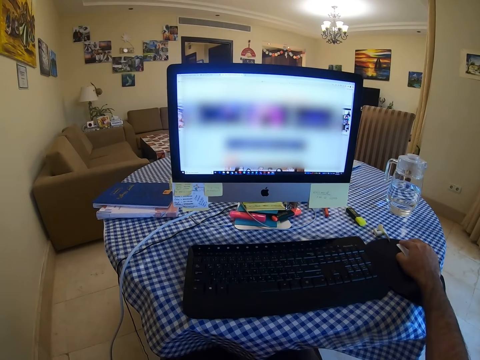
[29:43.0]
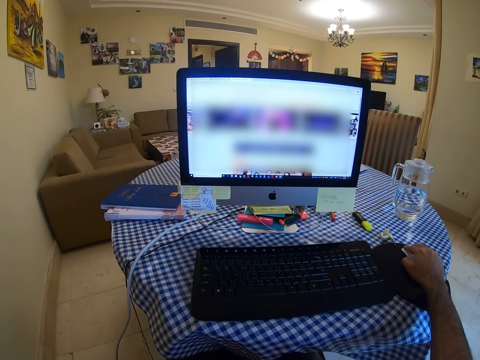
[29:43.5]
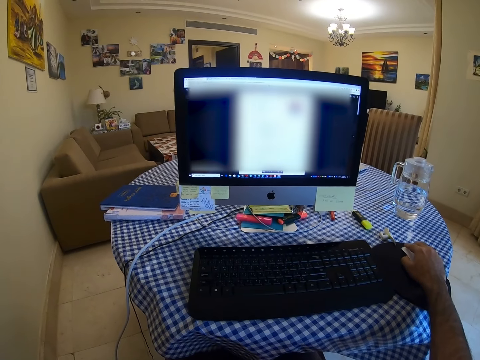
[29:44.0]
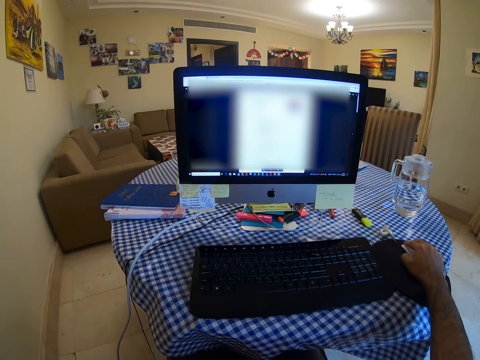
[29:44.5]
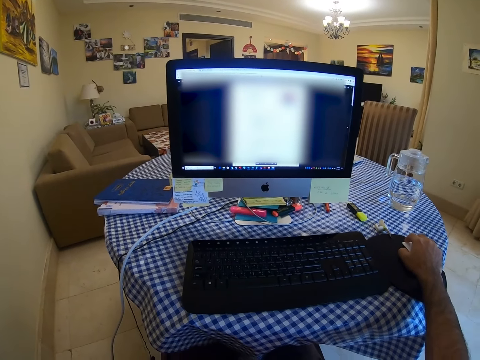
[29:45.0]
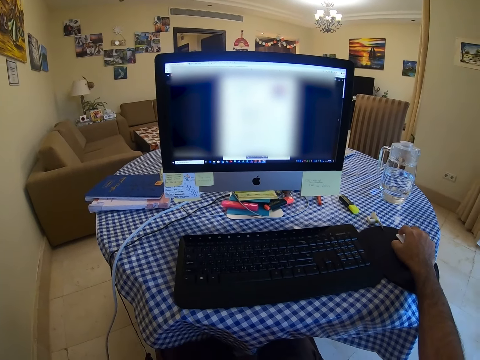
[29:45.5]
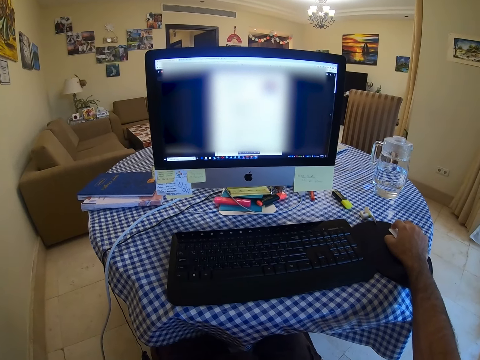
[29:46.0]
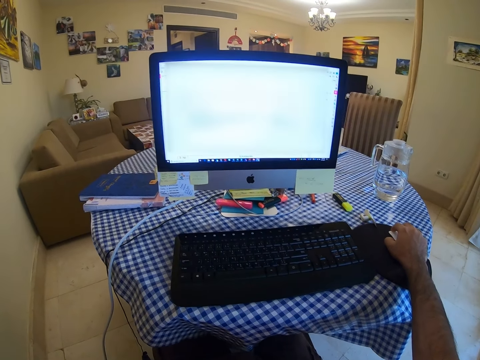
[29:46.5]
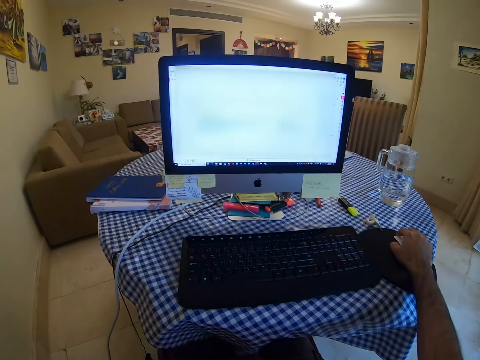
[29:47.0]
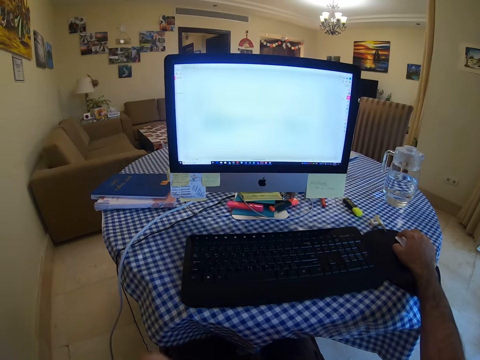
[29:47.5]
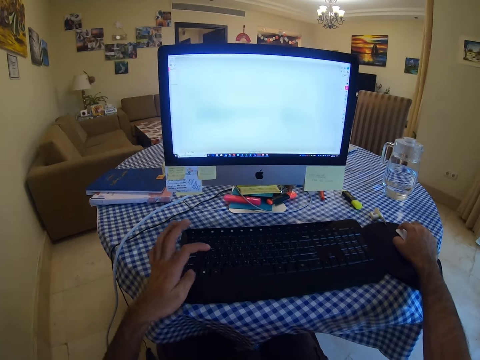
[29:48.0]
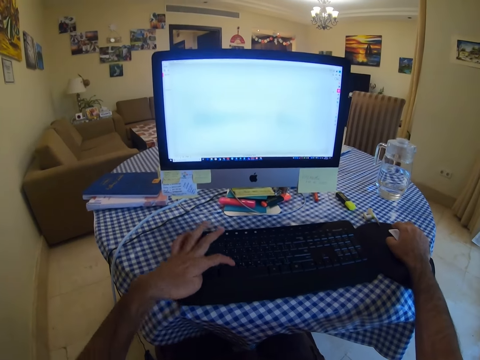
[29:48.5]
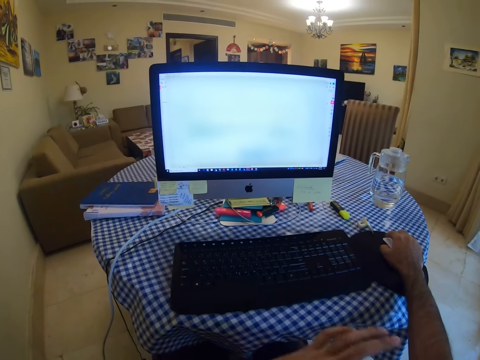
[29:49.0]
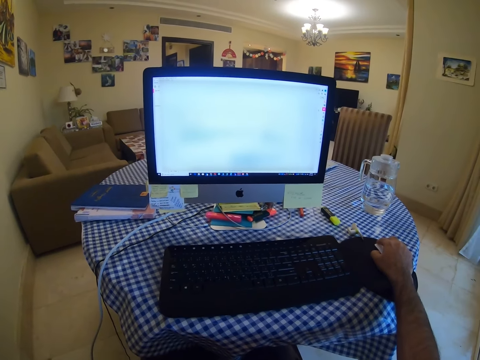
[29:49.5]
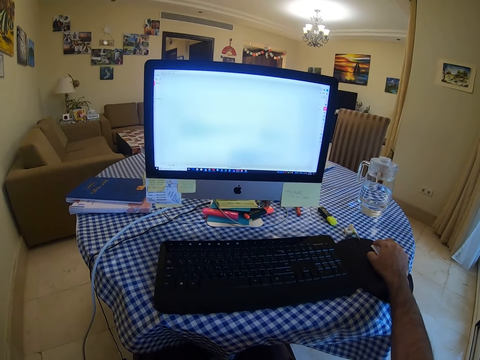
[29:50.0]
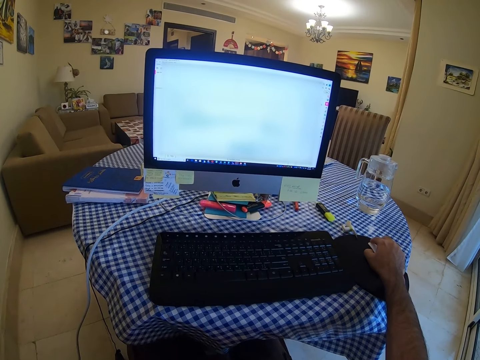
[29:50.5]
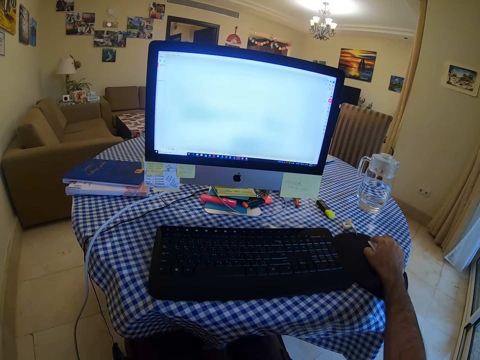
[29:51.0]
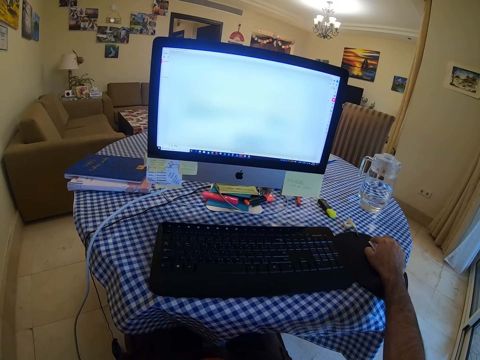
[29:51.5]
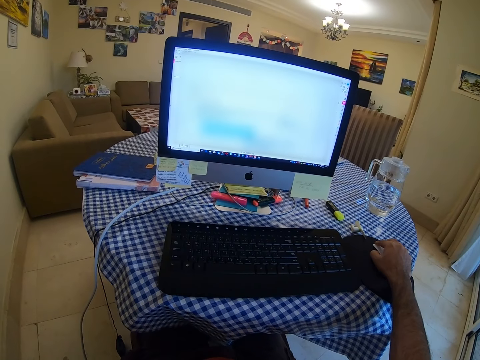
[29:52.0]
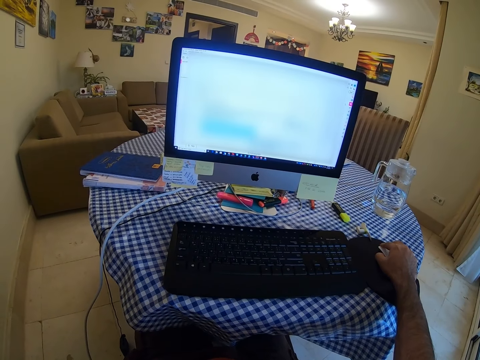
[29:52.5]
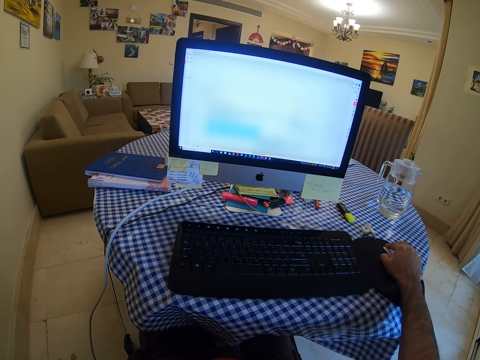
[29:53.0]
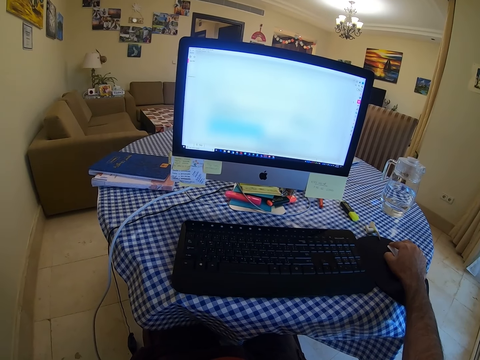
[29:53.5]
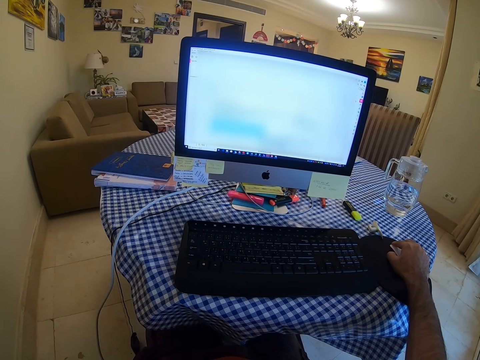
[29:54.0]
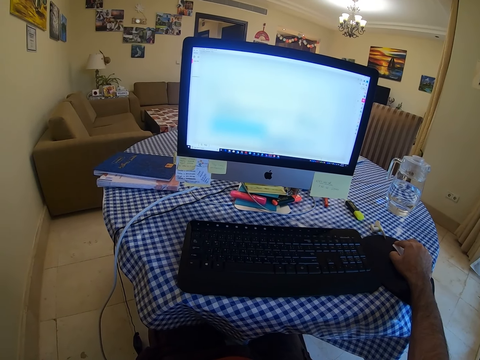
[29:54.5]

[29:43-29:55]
The camera wearer operates on the computer. They press on the keyboard. They click on the mouse.

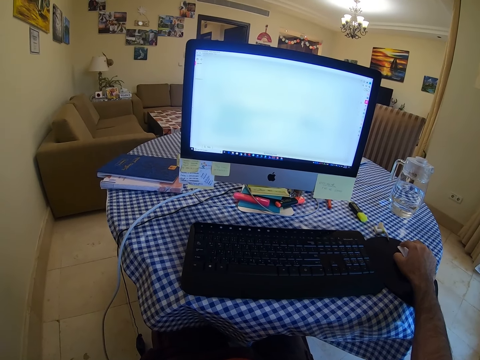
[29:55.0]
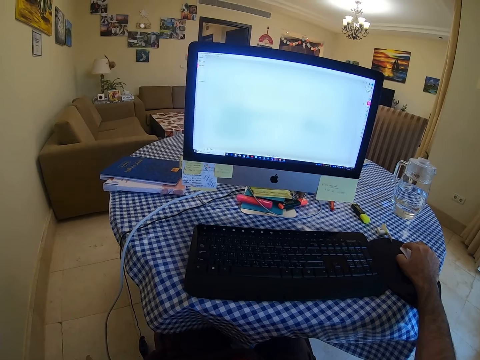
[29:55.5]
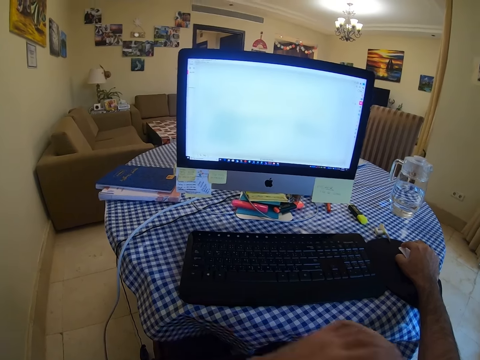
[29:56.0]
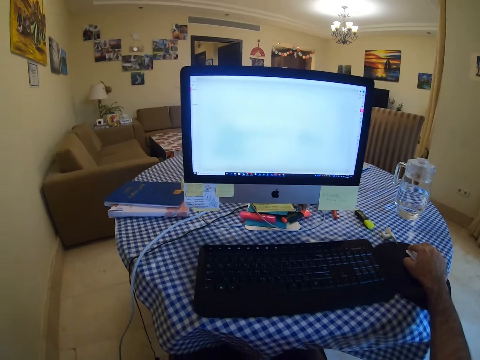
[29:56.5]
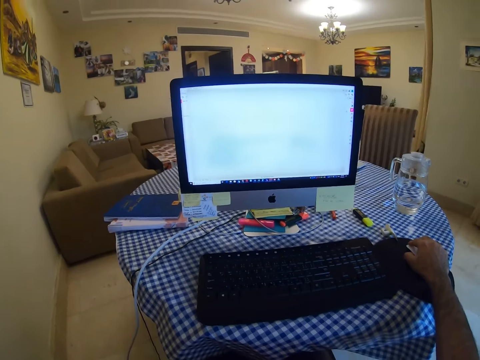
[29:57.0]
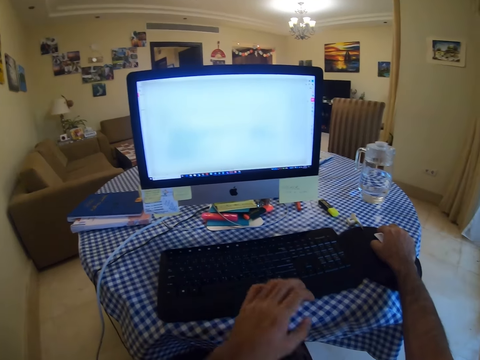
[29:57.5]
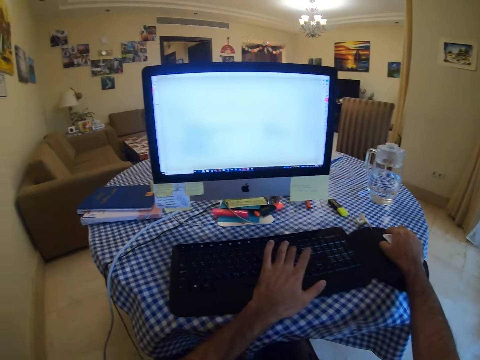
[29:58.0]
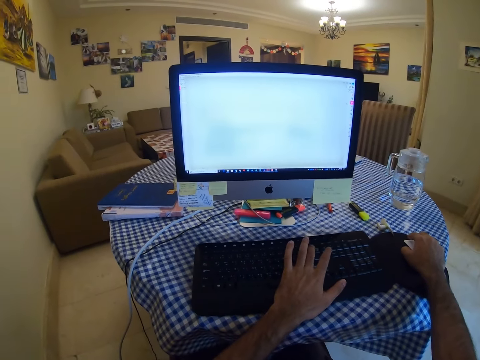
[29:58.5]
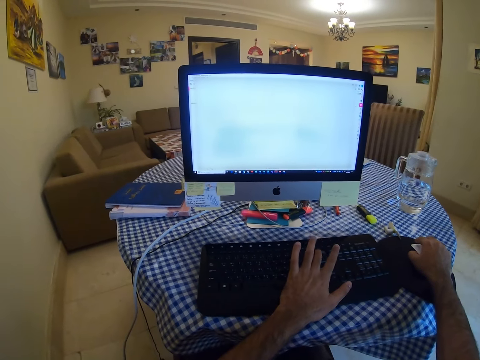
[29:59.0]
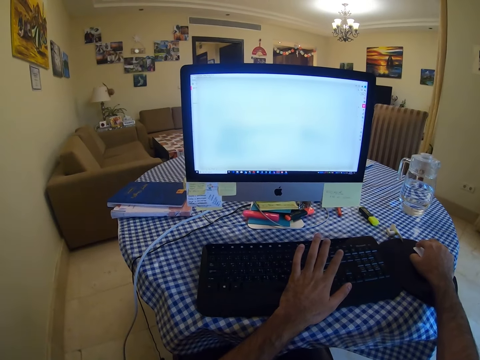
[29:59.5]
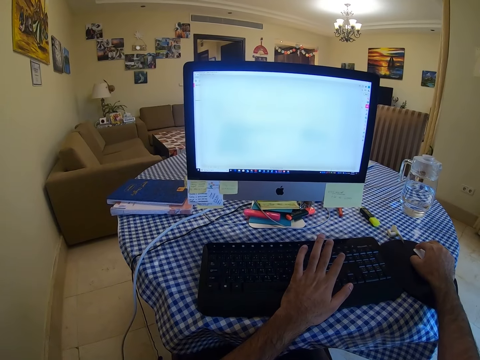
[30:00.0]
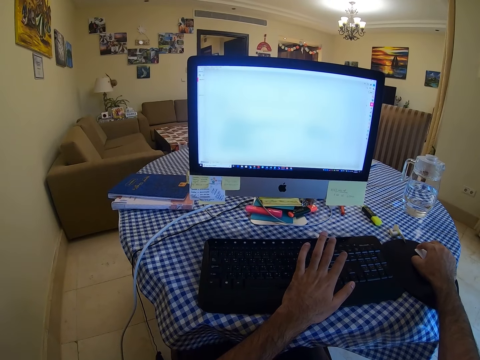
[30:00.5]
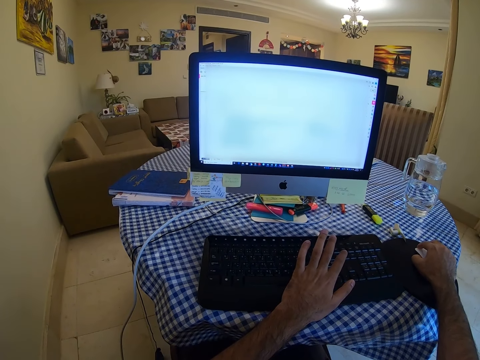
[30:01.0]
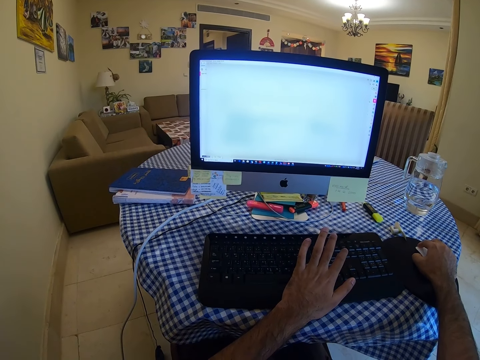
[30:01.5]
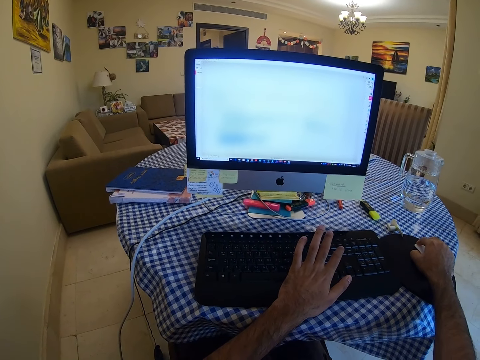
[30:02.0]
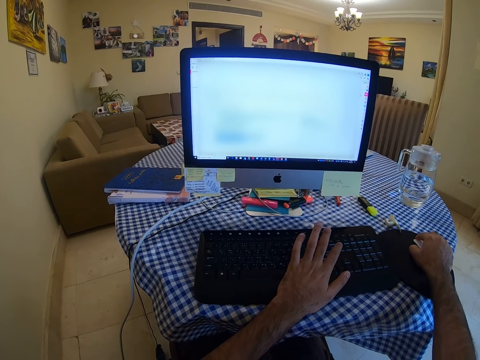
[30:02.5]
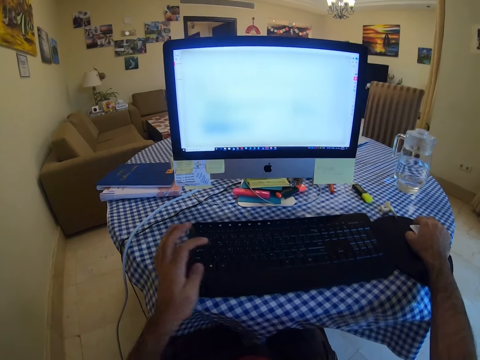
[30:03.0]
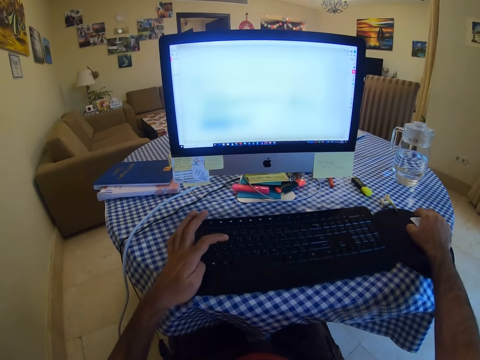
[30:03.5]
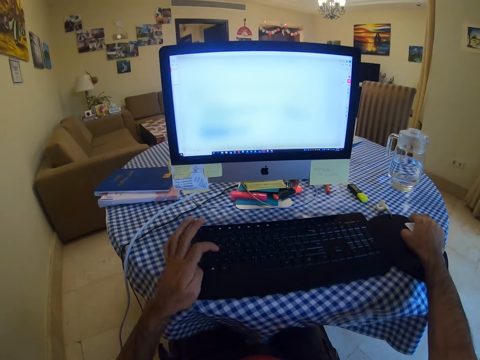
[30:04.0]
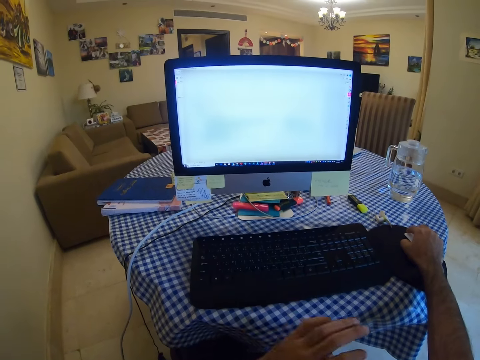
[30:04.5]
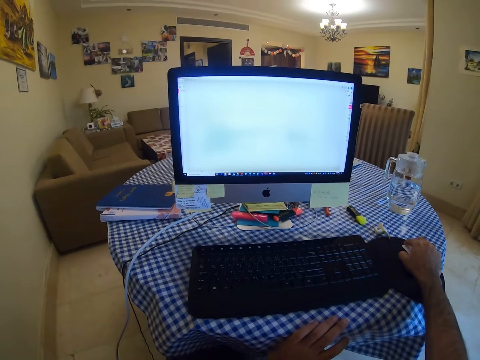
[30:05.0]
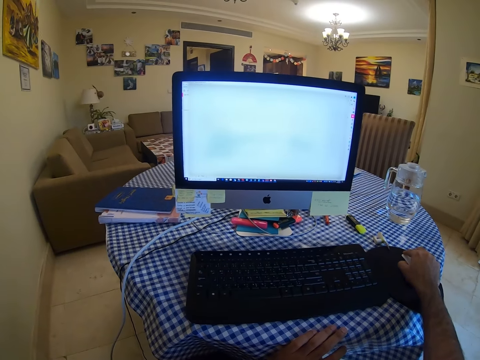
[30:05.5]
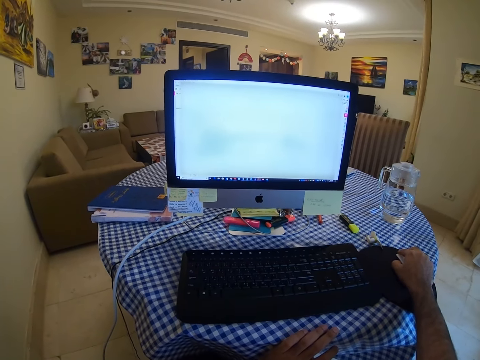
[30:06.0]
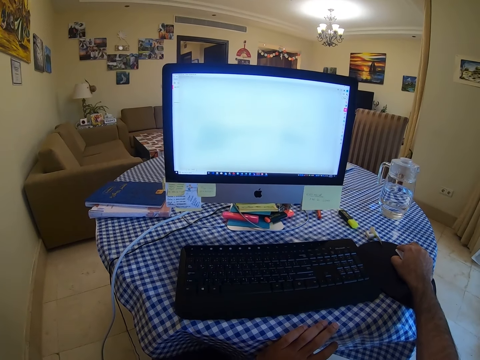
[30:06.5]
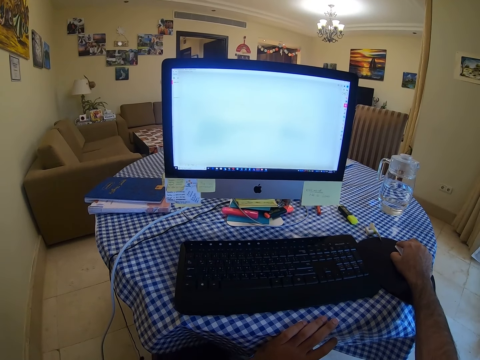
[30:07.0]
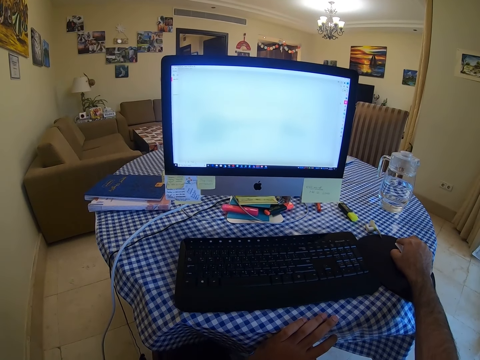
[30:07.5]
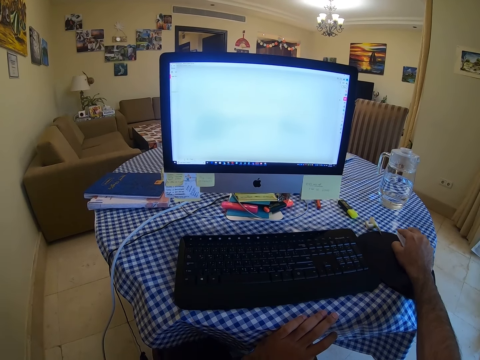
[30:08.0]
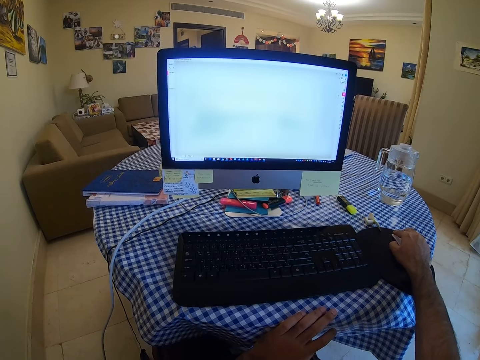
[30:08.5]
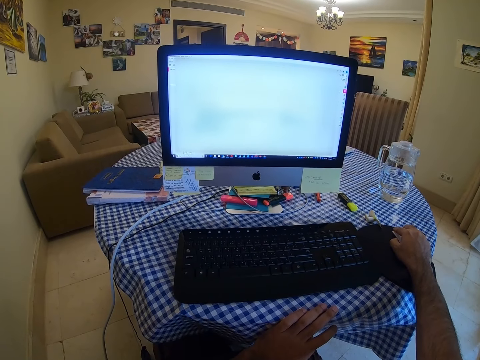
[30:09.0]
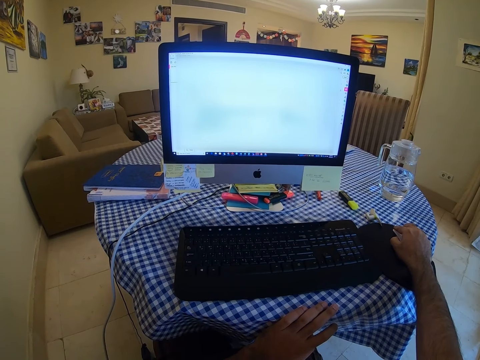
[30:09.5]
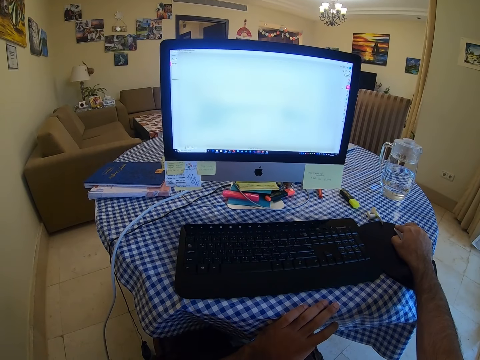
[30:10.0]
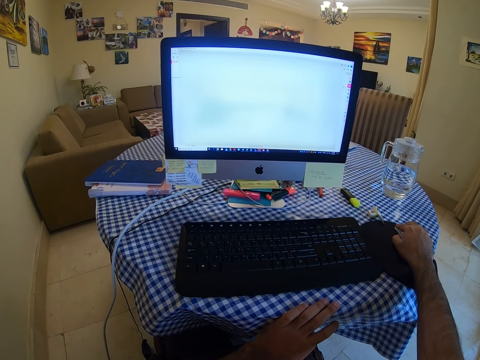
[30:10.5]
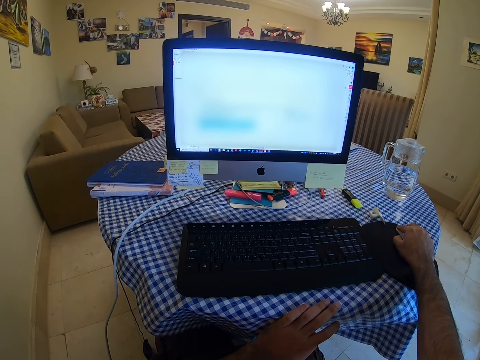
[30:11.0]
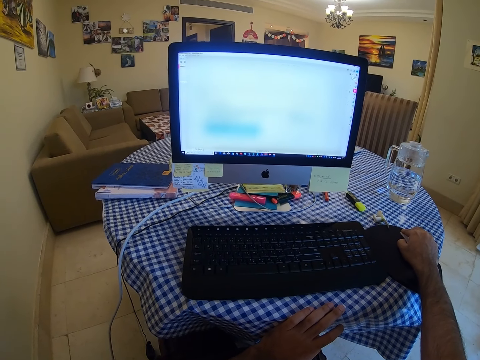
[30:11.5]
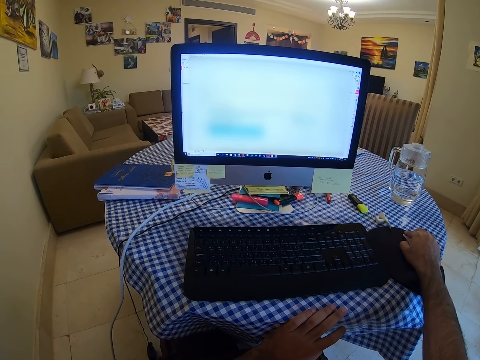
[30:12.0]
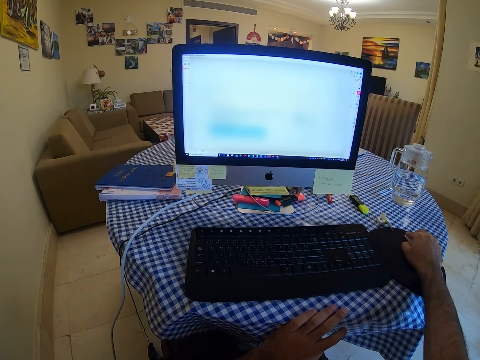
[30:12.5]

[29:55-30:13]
The camera wearer moves the left hand. He types on the keyboard. He clicks on the mouse. He moves his left hand. He presses on the keyboard. He clicks on the mouse and places the left hand on the table. He holds the mouse.
